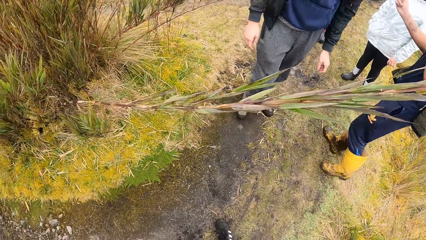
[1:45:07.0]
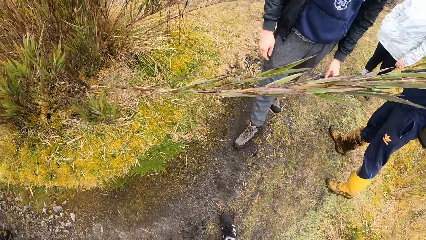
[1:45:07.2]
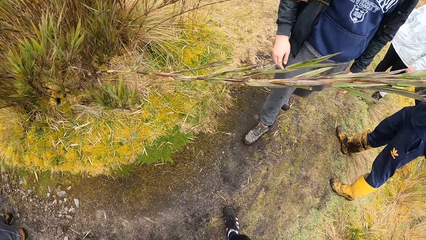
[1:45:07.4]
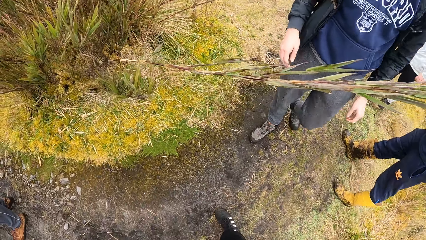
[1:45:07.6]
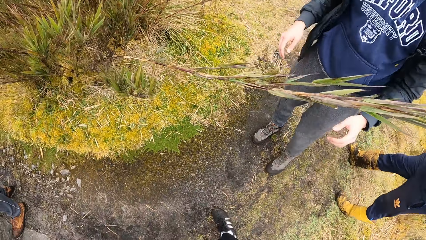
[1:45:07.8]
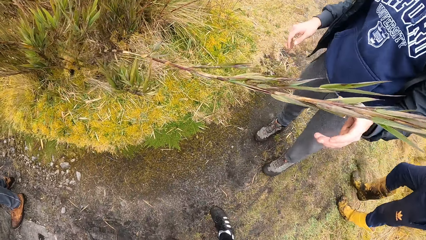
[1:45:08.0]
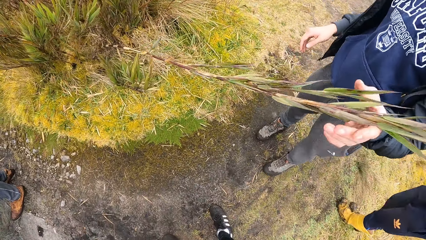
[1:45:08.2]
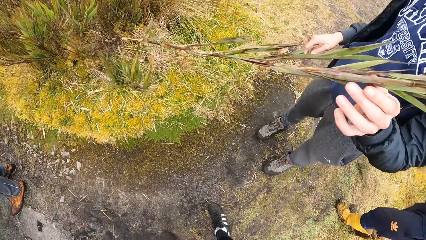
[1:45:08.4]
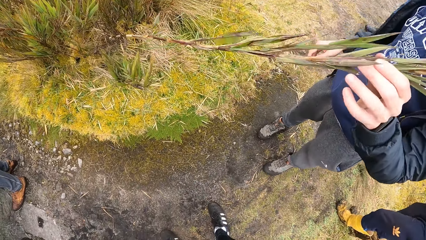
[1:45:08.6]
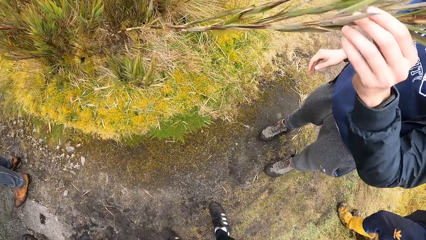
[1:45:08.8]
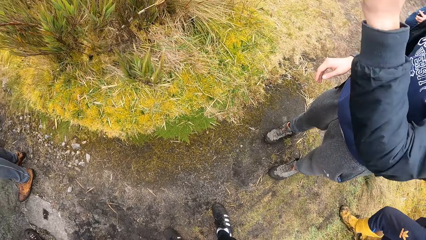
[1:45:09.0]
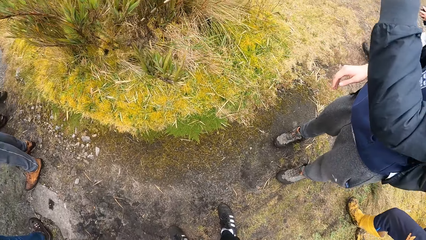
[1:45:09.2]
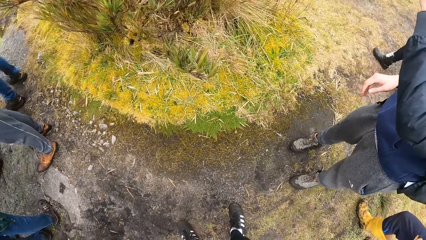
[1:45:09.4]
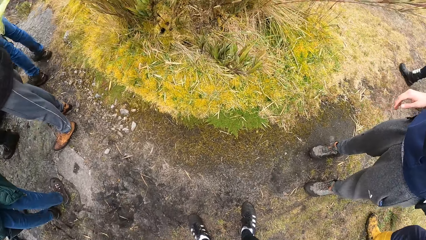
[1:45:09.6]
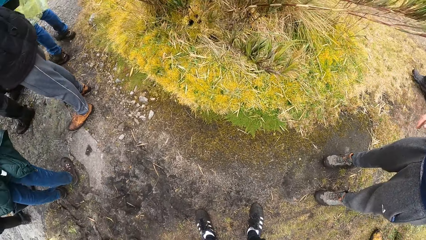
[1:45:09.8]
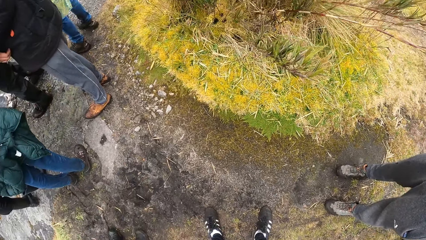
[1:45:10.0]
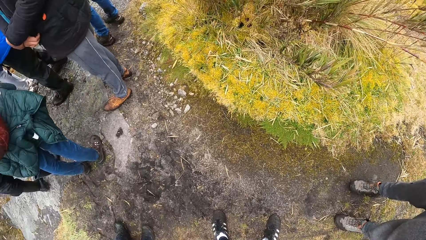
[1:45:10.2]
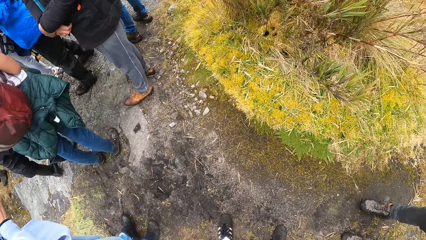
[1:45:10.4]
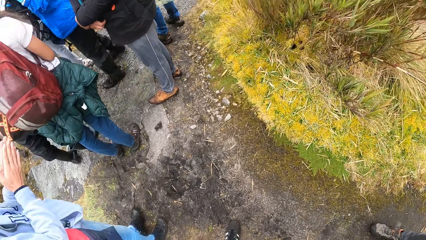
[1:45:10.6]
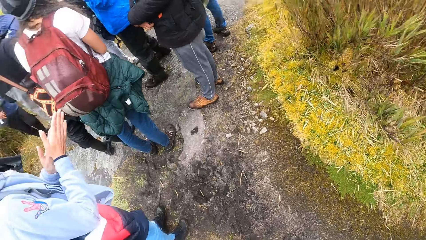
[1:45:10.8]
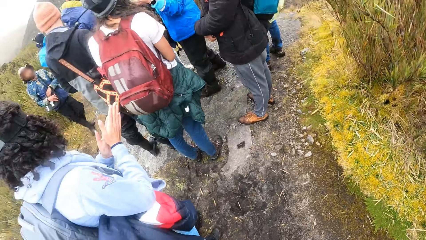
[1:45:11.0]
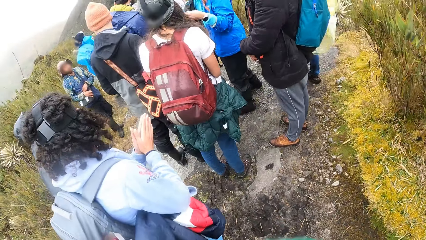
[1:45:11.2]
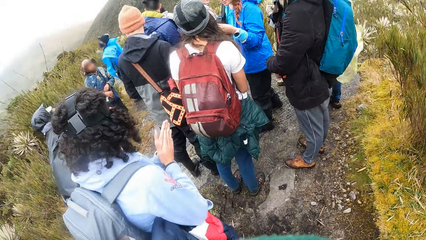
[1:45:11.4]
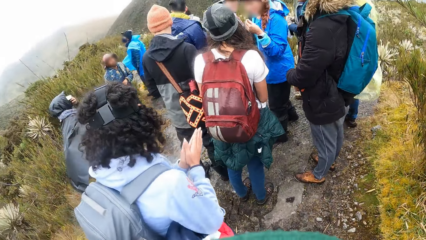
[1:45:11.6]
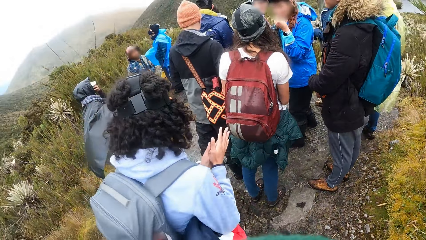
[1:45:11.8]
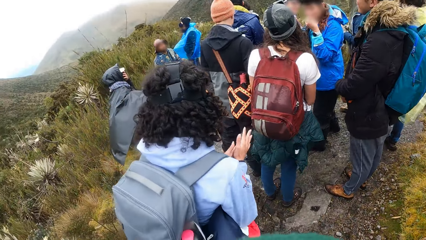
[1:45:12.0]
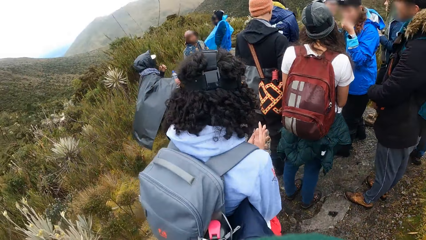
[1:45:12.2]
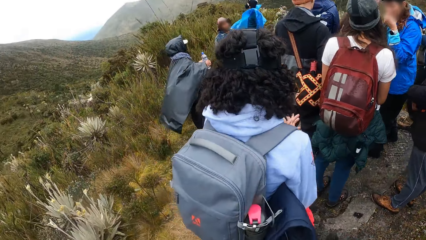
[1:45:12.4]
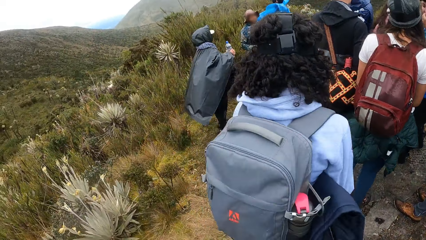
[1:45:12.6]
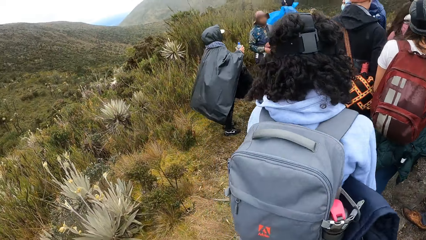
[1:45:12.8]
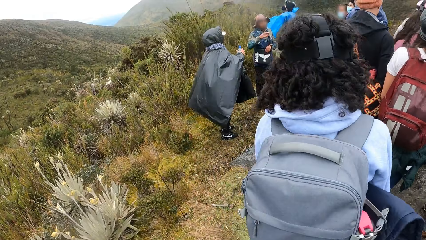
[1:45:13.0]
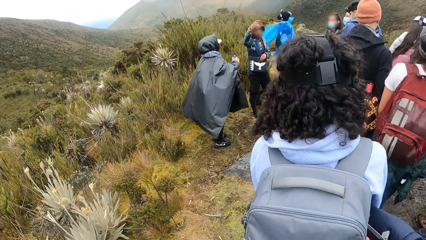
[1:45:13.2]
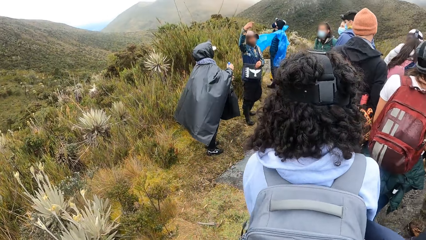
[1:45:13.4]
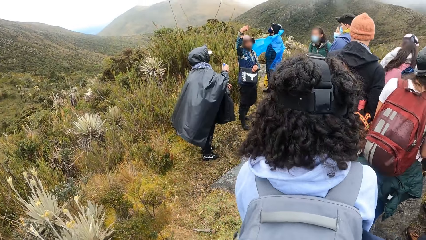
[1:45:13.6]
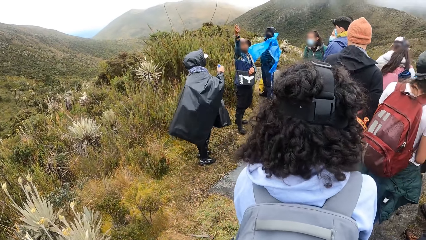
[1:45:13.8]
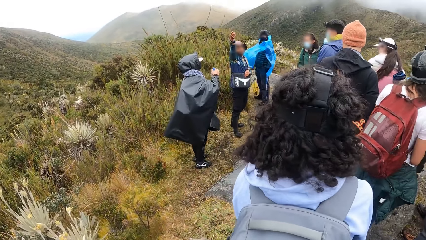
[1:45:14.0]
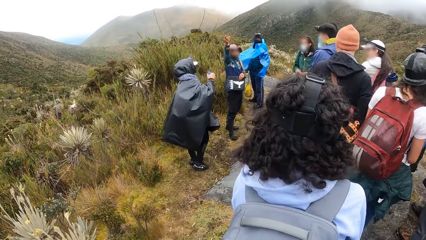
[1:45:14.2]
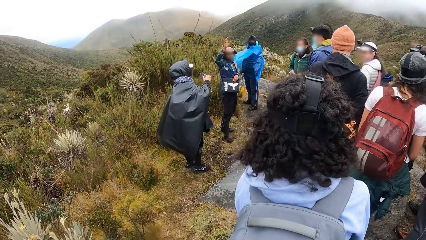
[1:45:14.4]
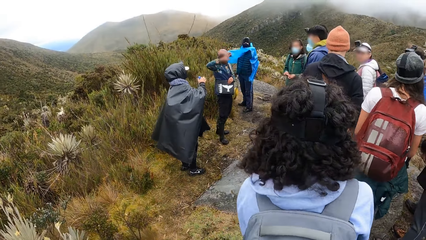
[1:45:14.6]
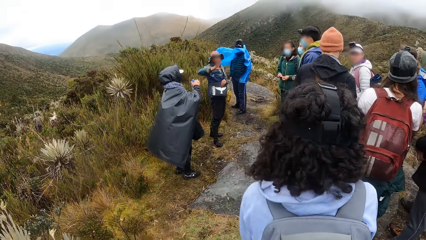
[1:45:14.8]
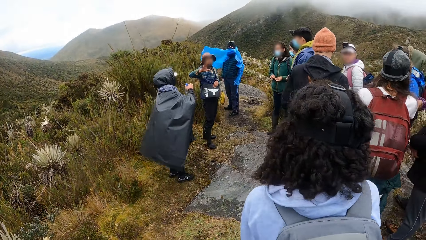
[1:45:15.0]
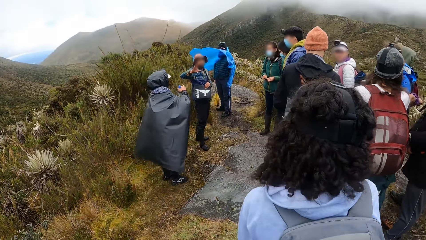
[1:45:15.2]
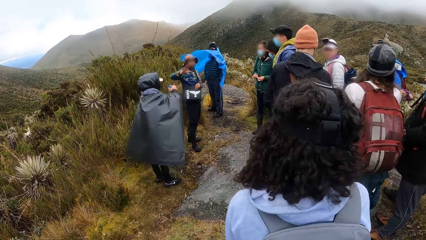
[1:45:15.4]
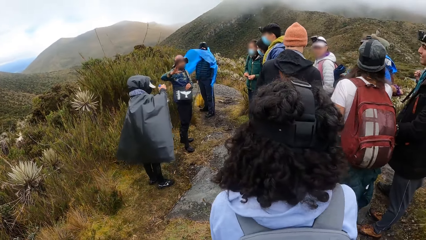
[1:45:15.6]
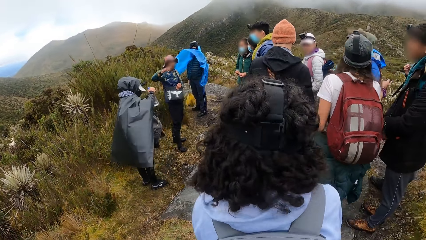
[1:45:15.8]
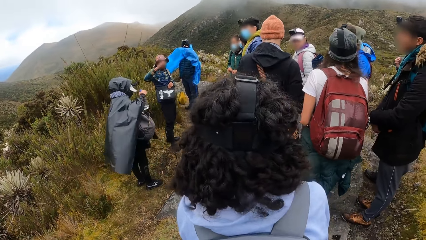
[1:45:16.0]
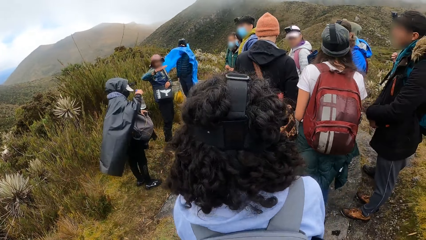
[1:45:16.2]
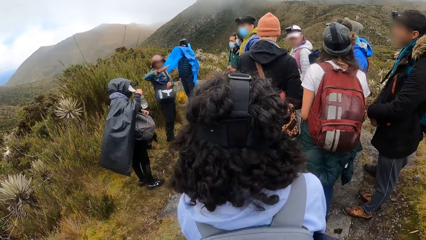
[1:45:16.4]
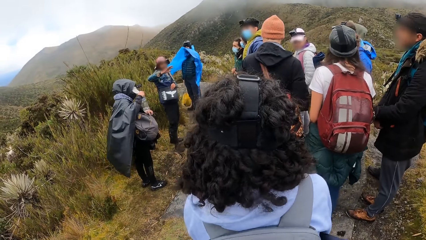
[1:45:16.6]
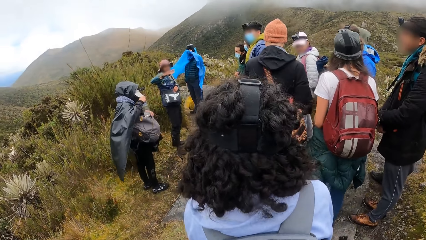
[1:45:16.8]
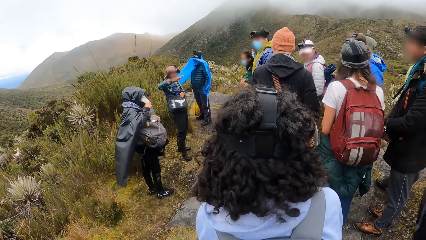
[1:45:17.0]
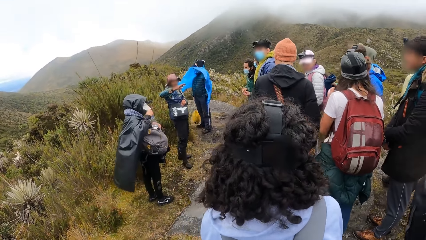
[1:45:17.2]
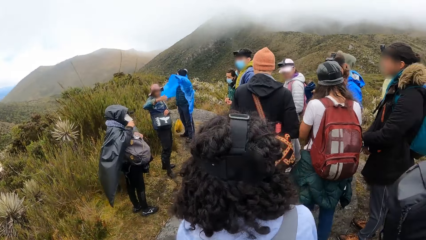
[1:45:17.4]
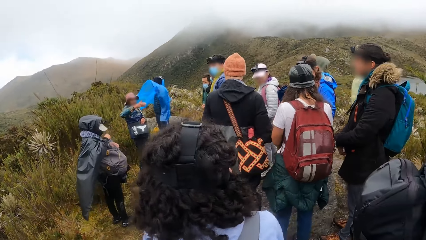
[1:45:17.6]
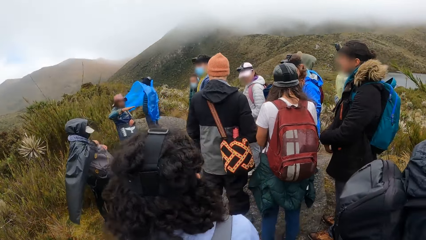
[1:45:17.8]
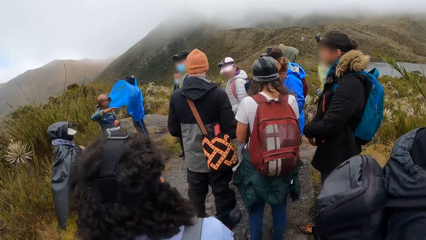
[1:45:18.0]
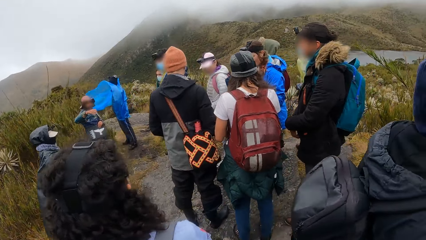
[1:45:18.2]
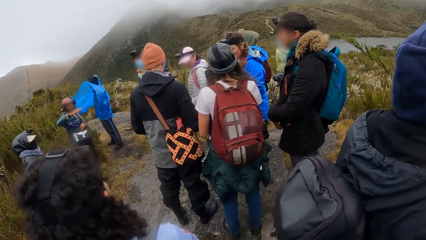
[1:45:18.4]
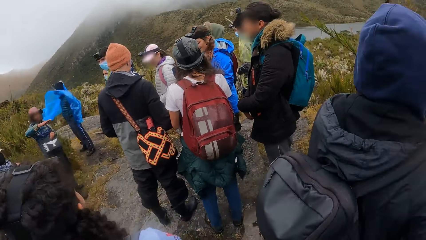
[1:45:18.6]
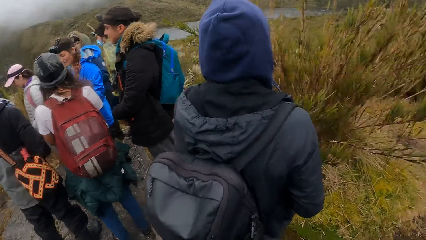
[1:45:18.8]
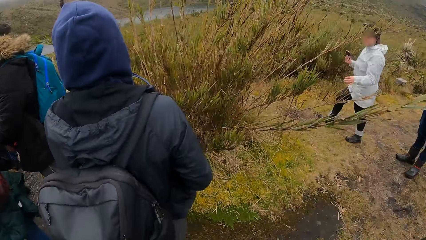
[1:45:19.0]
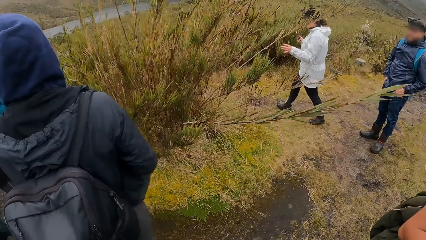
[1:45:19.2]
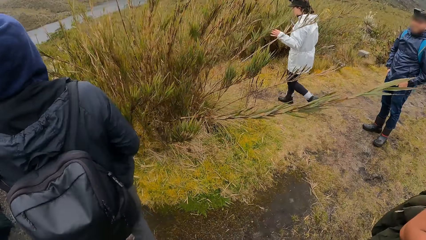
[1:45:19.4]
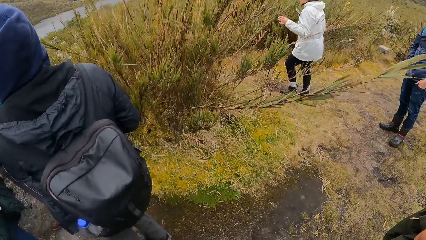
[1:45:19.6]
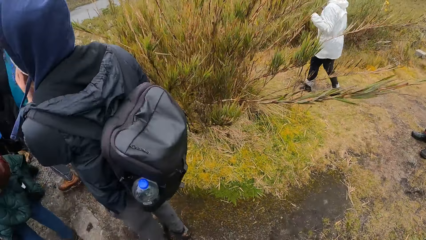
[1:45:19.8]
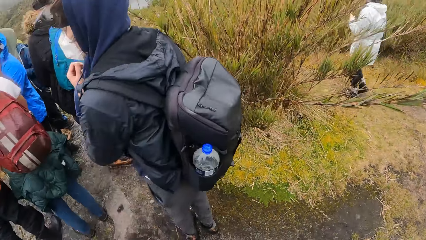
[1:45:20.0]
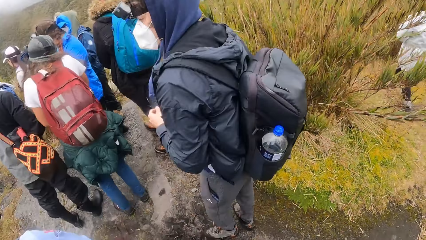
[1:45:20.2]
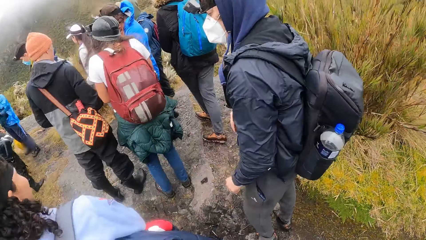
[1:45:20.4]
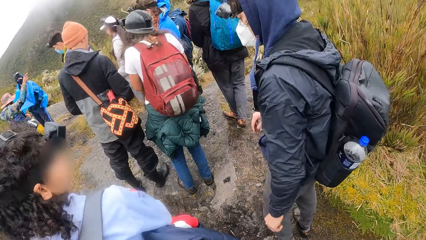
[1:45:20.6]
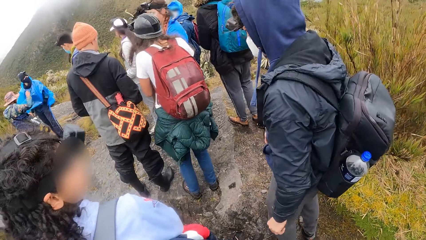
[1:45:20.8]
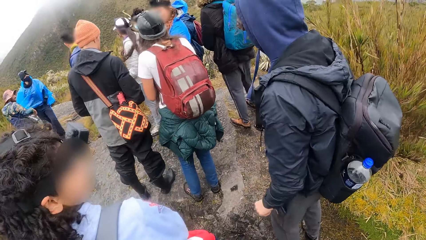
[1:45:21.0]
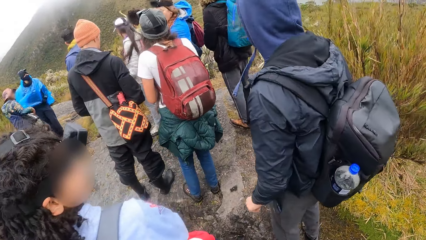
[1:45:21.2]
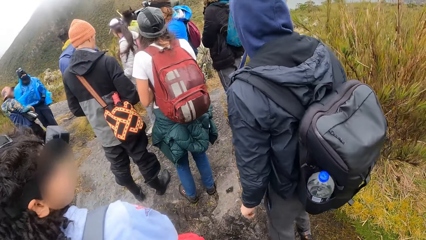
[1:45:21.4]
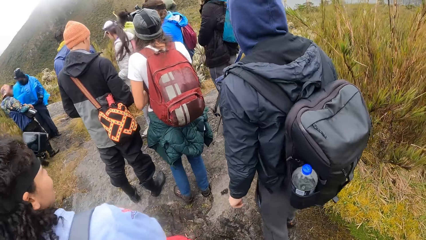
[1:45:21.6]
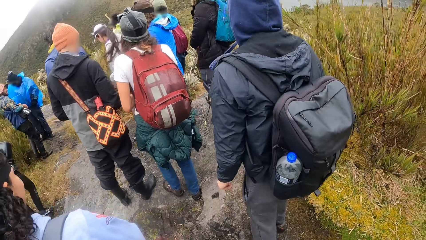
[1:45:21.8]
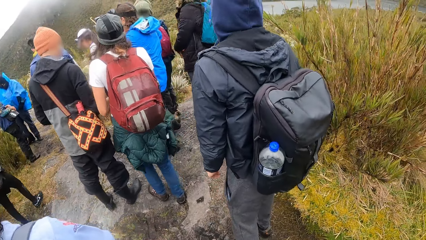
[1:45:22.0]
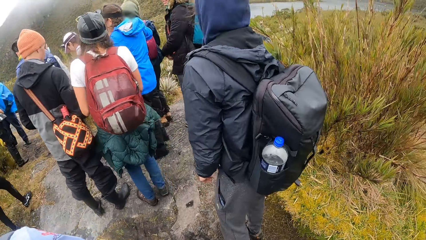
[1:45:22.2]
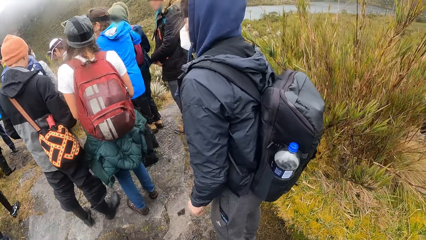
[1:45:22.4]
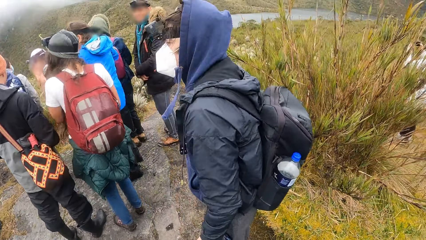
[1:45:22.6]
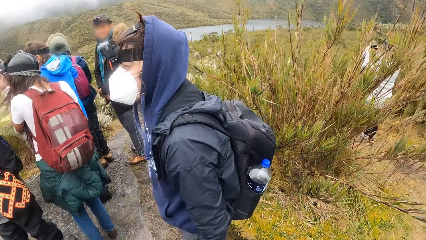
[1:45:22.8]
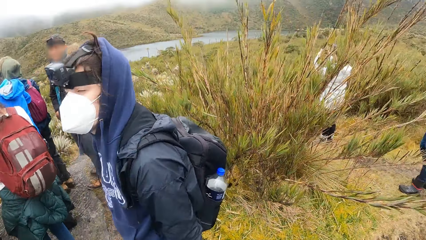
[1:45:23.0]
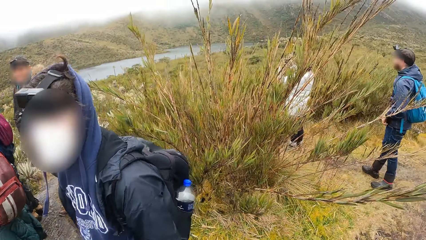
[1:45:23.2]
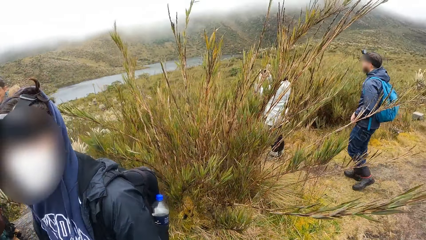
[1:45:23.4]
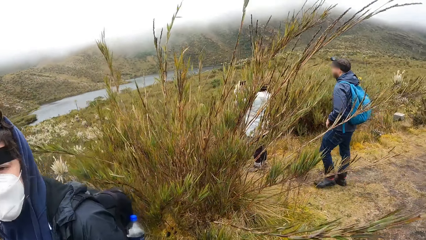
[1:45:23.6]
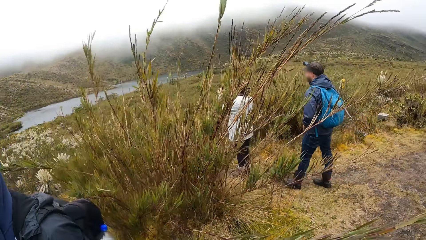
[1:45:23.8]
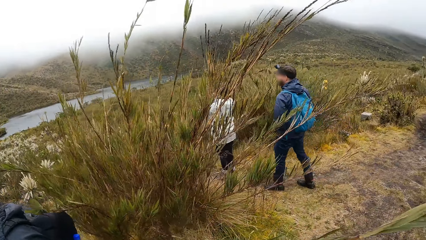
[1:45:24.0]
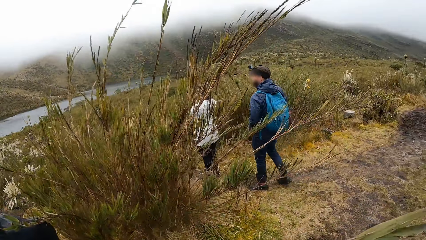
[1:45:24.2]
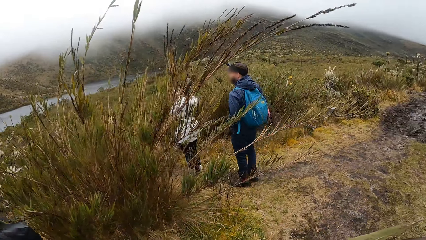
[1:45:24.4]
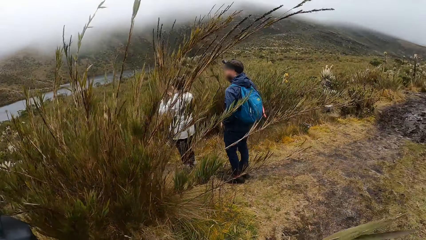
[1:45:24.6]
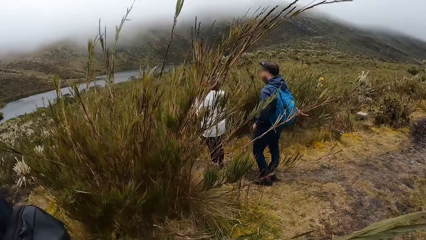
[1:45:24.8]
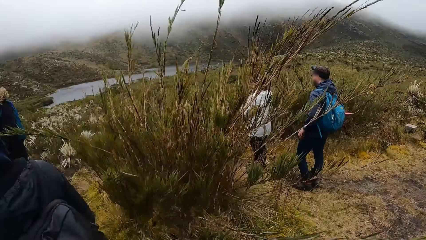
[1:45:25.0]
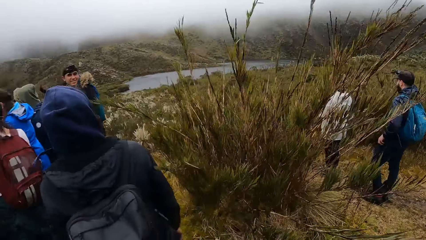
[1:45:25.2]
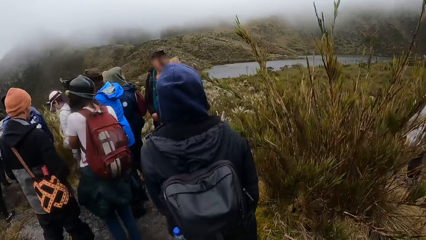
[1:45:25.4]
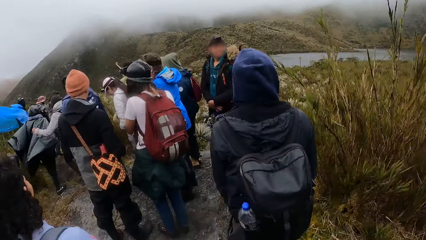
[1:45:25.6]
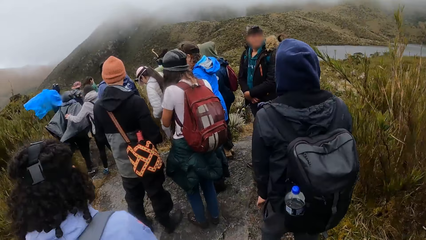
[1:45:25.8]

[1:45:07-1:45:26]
A man moves the branch. Another man touches a flower with his left hand. The camera wearer looks around. The woman puts the bottle of water inside a bag with her right hand. Another woman moves around. The camera wearer stares around. Another woman operates a phone with both hands.
